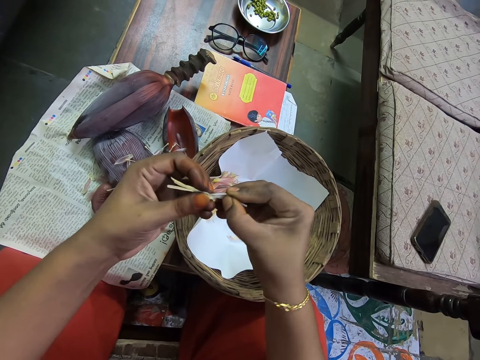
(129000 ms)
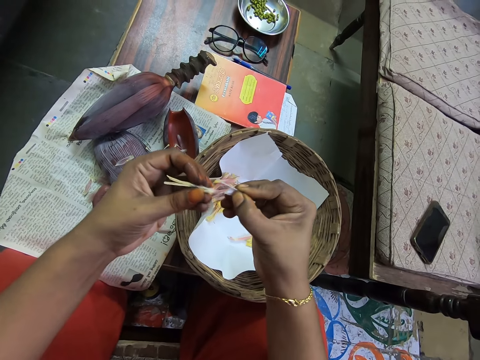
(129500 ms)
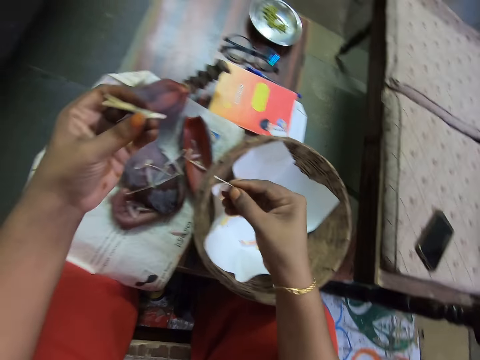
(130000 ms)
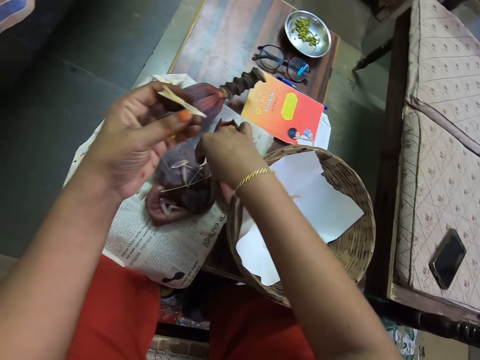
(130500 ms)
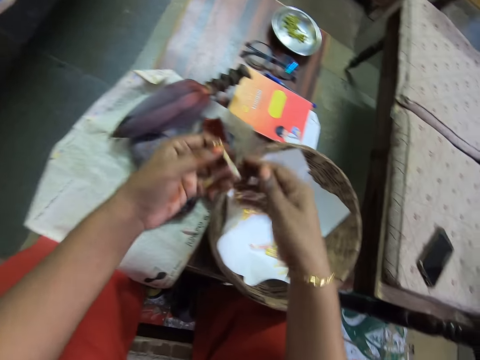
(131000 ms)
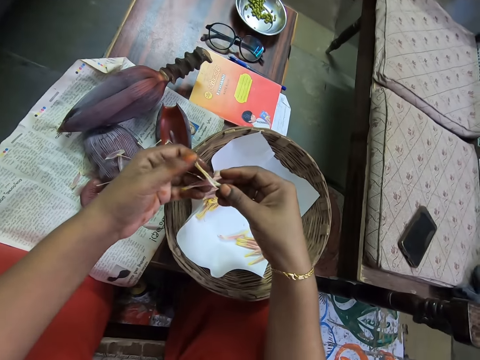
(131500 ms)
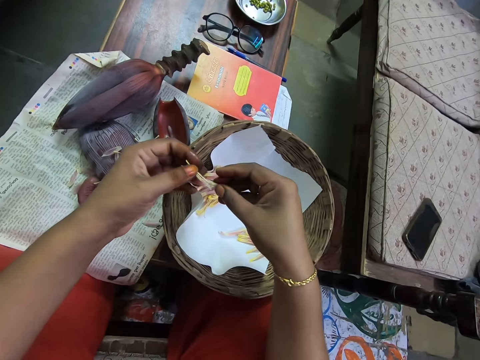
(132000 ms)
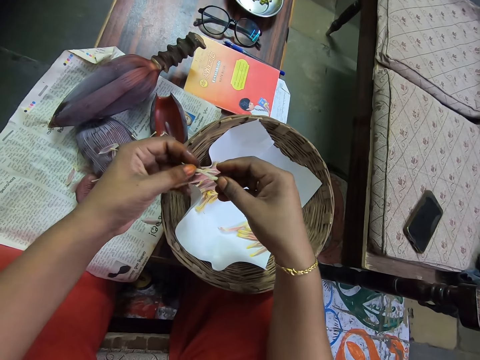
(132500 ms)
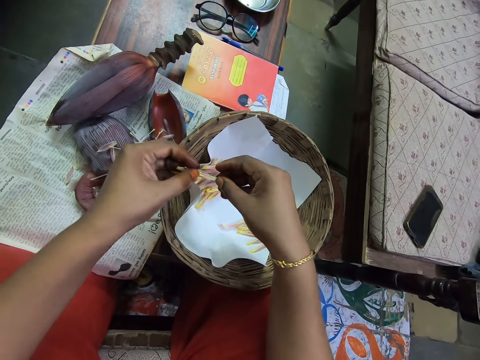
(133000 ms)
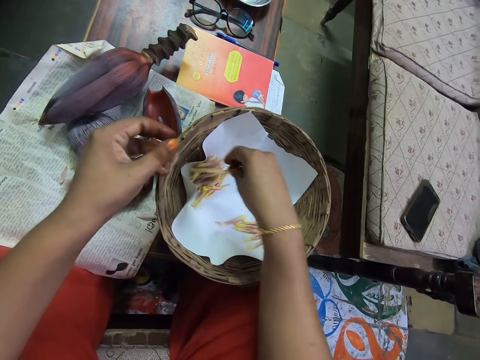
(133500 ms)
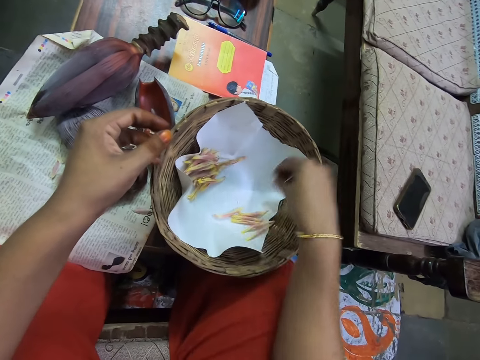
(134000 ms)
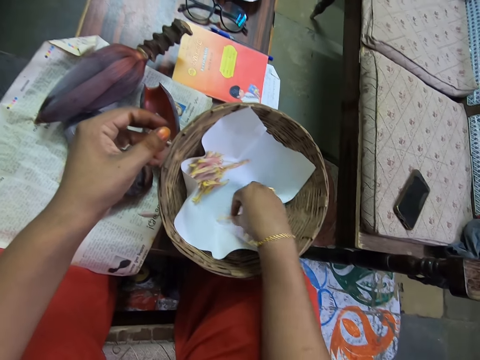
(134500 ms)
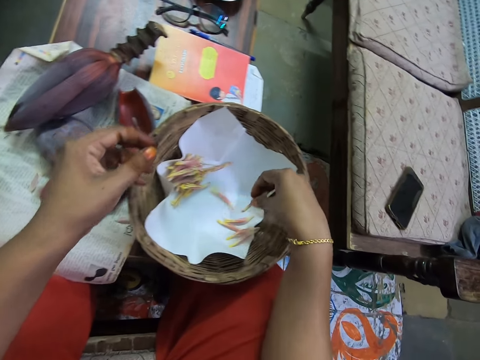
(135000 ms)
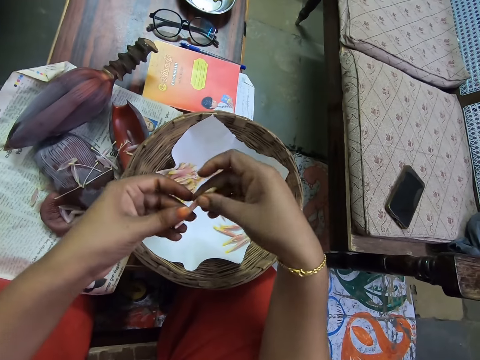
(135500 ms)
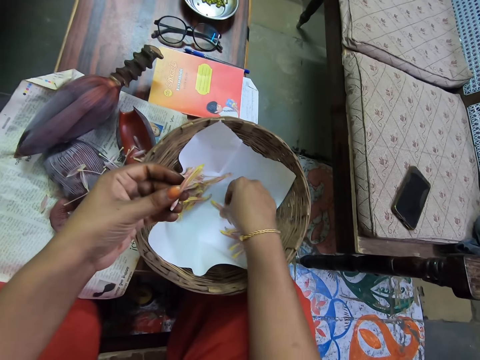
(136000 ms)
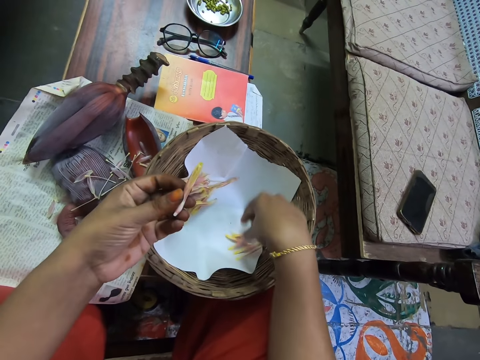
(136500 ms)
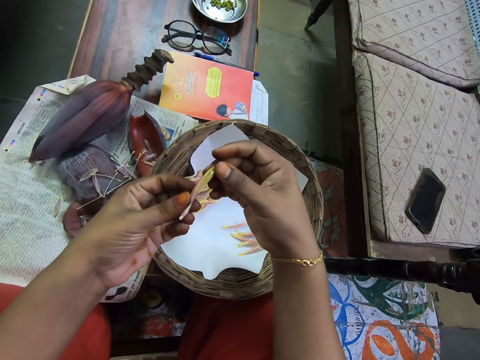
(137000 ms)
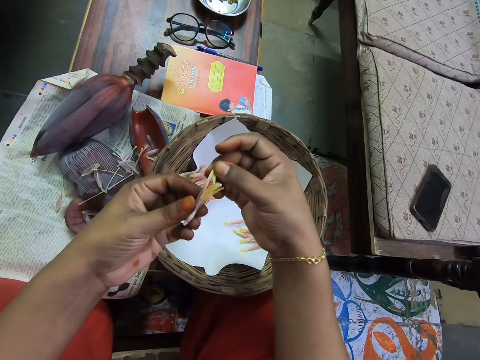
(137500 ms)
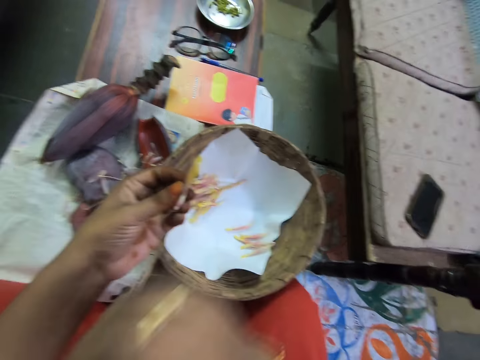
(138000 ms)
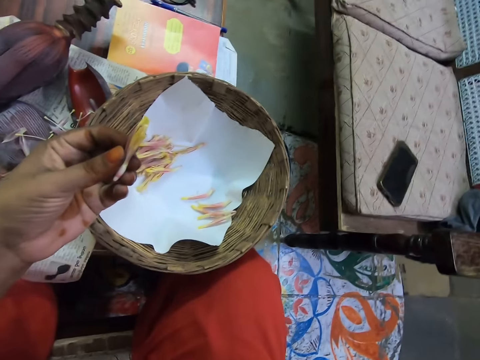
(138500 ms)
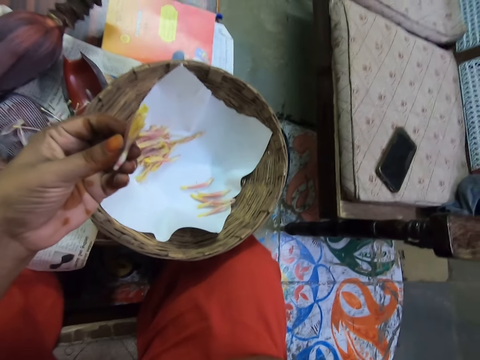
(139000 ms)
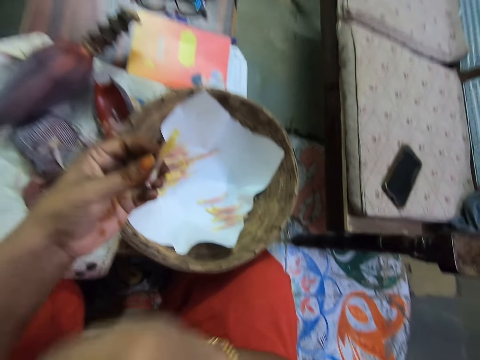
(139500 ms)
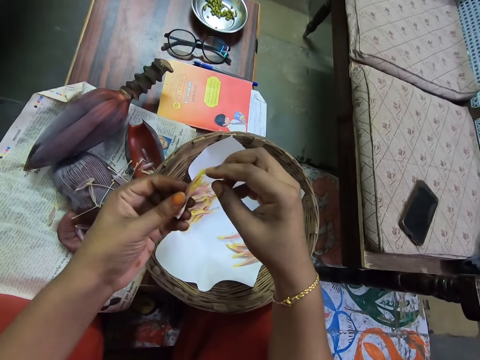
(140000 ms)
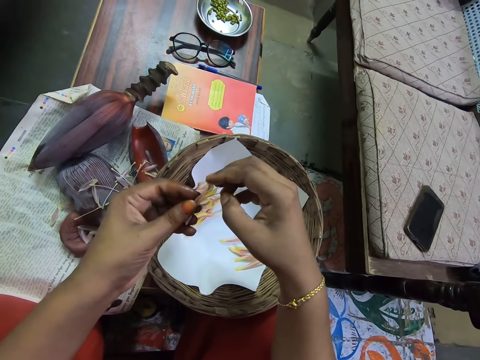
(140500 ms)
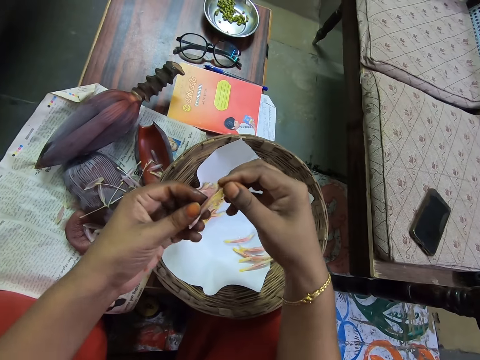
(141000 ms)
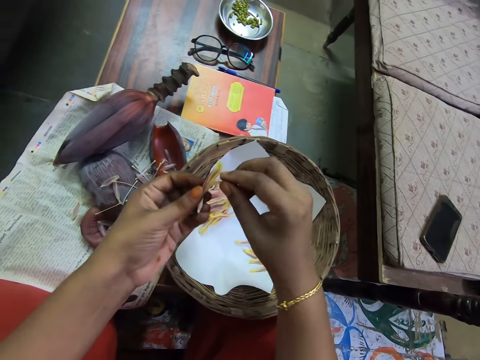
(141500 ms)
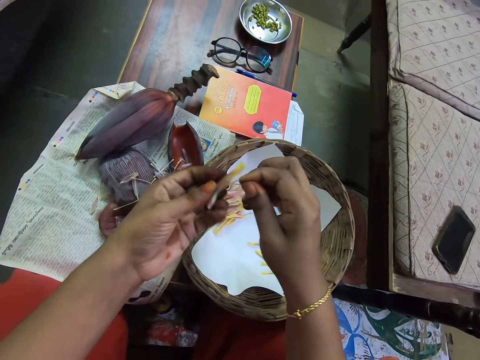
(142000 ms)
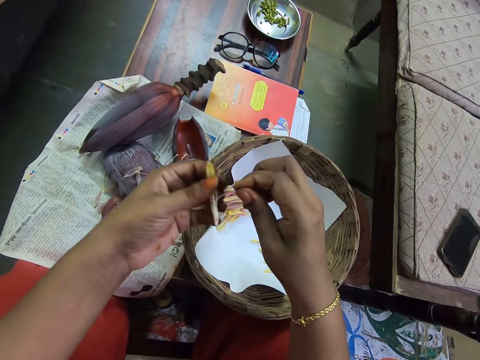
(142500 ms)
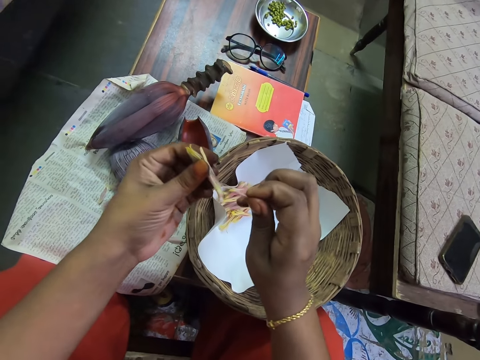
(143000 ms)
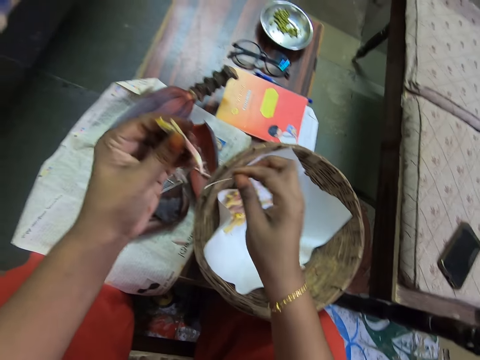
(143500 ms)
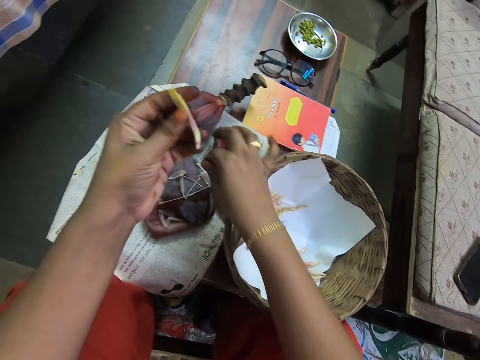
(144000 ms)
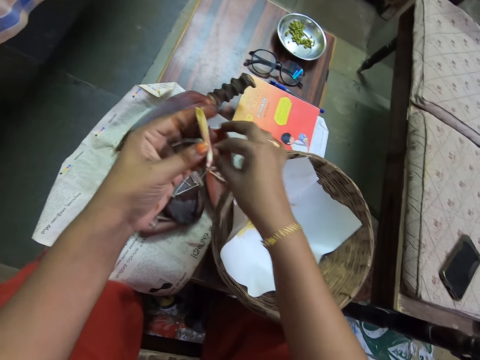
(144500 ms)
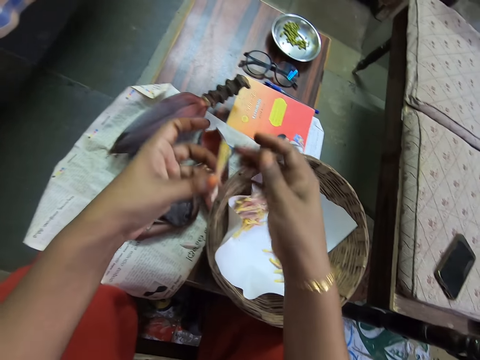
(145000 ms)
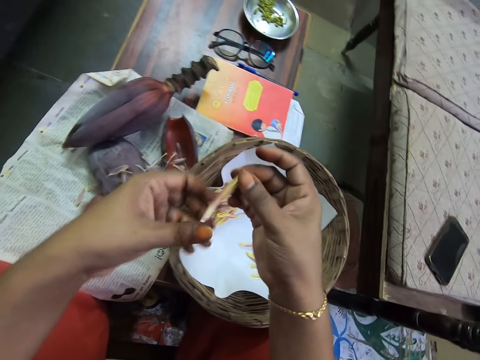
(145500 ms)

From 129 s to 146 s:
The camera wearer puts the banana peel on the magazine. They put the banana flower or male flower on the woven basket. They pick the banana flower. They move the hand. They peel the banana flower. They remove a flower on the male flower. They put the banana peel on the magazine.

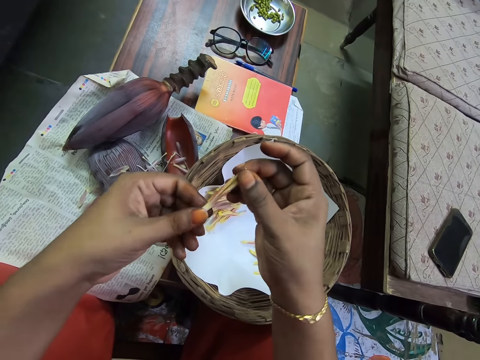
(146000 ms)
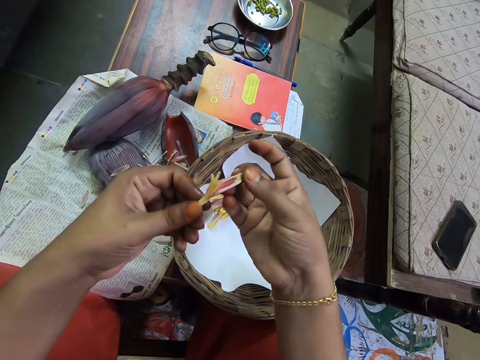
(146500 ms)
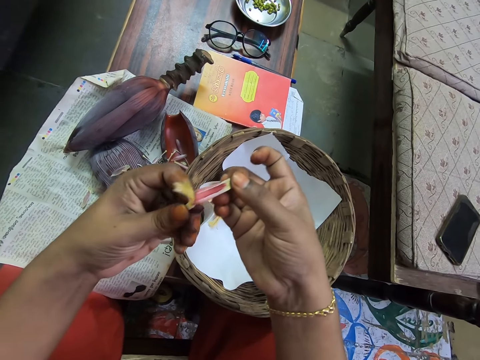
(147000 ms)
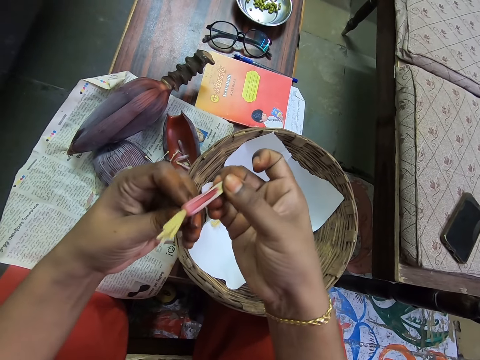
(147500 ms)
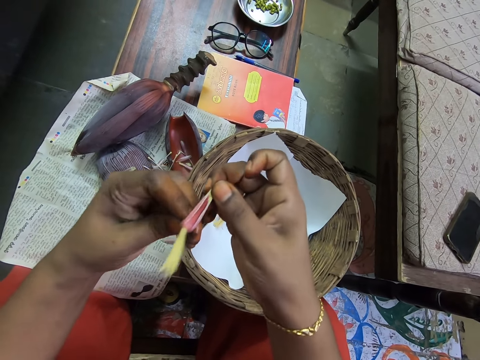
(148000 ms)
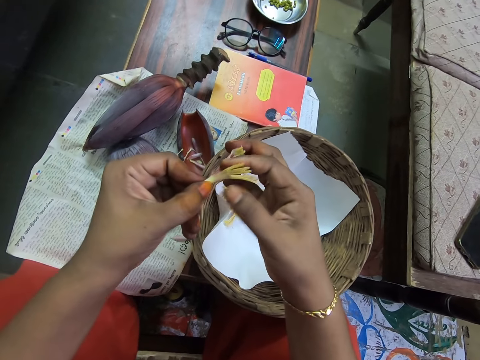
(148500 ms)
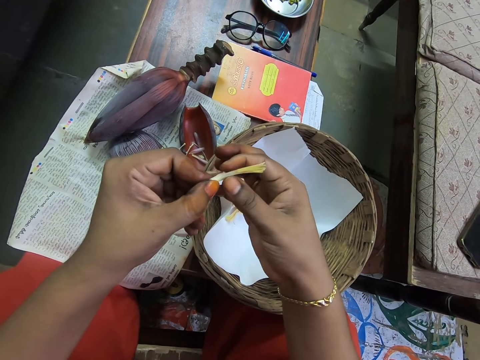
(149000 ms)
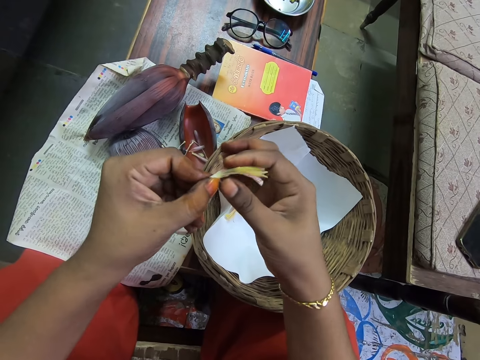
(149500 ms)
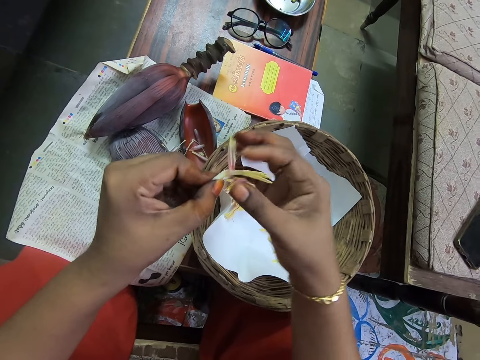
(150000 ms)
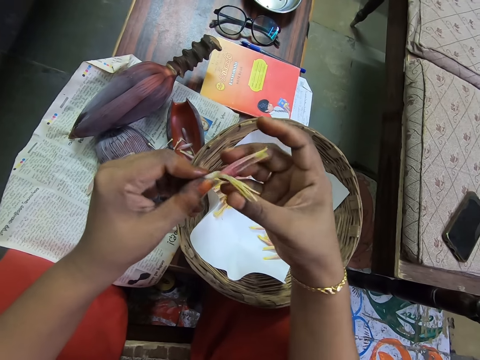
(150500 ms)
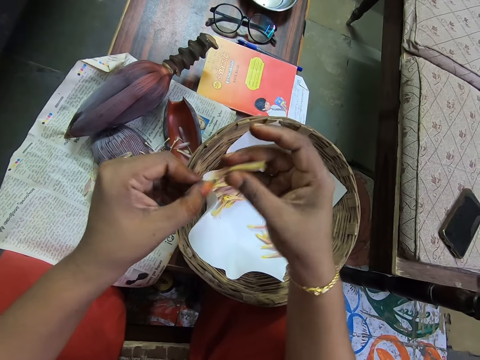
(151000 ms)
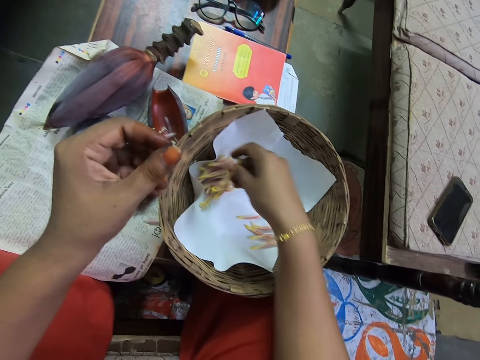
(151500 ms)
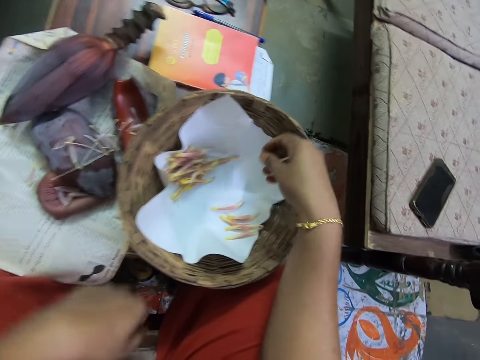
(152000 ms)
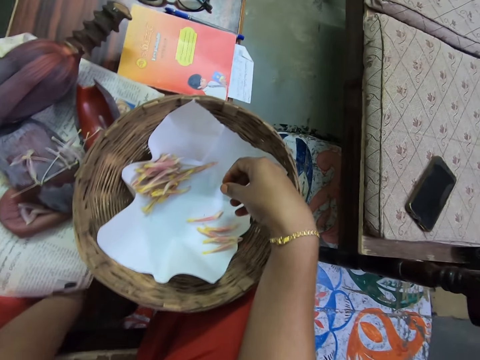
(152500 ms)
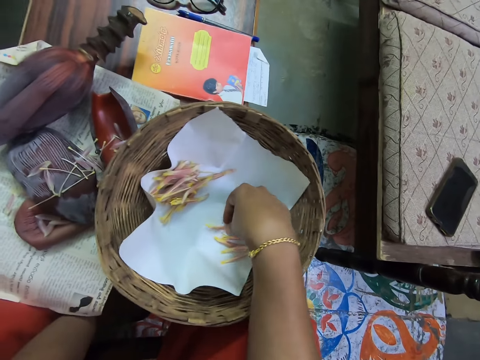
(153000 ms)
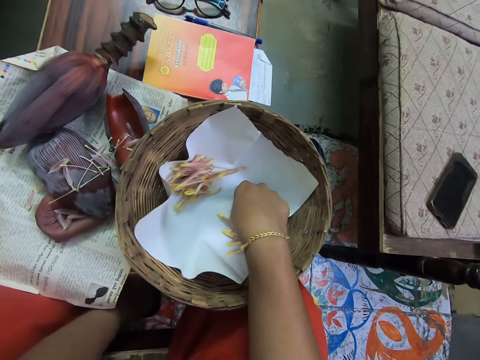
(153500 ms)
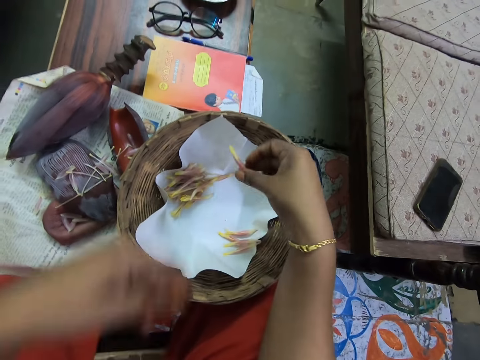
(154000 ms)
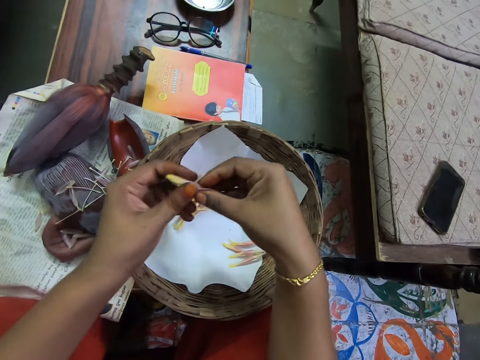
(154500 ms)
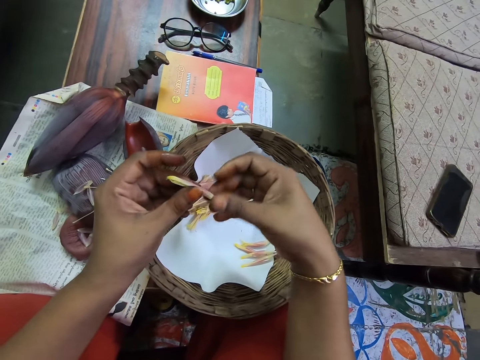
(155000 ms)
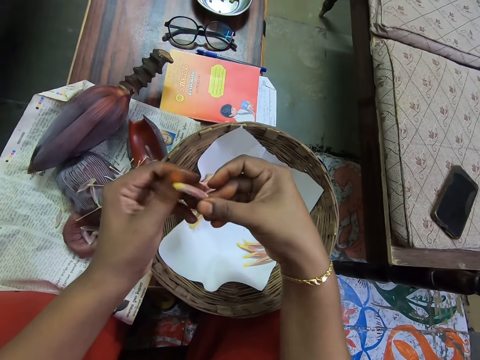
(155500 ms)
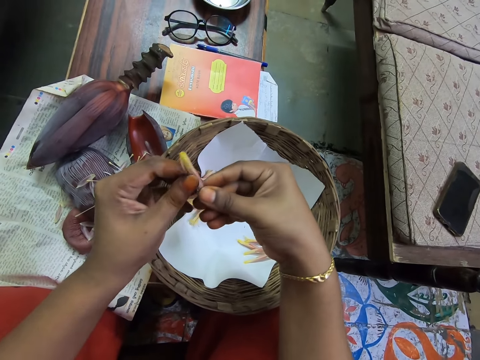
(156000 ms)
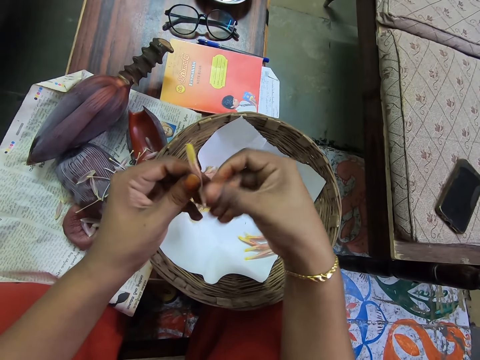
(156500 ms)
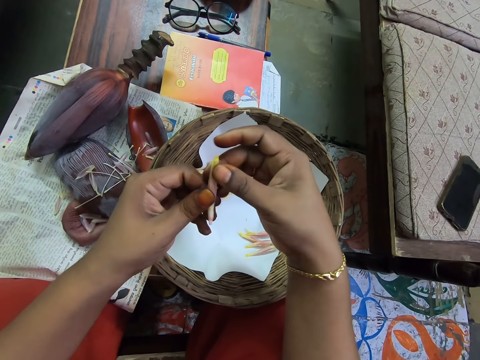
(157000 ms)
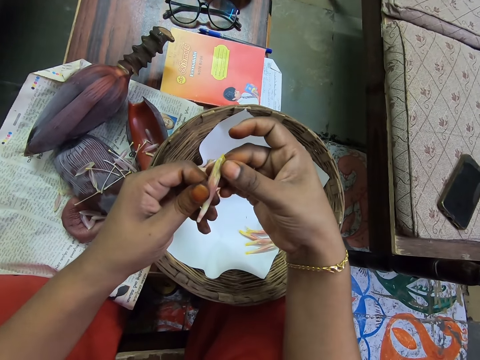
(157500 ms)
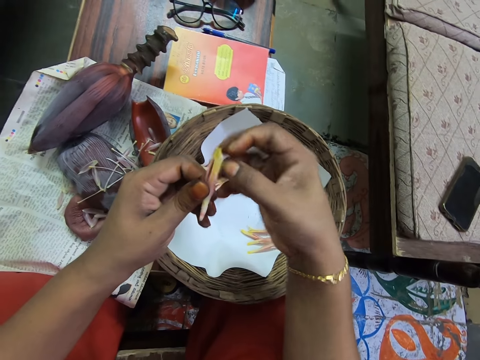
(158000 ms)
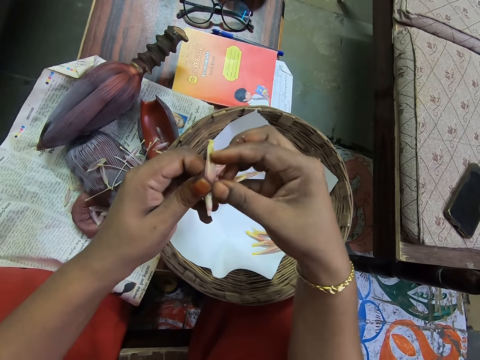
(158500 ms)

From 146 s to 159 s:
The camera wearer peels the banana flower. They put the banana flower on the woven basket. They pick the banana flower. They peel the banana flower.
